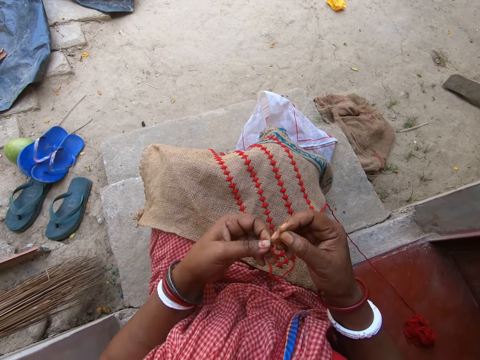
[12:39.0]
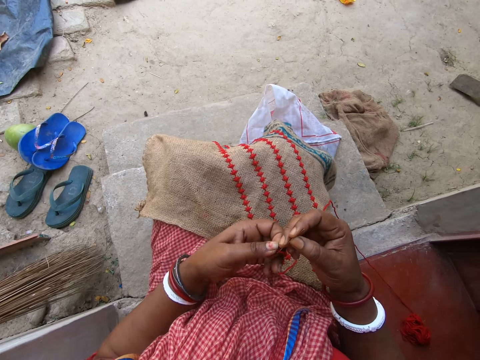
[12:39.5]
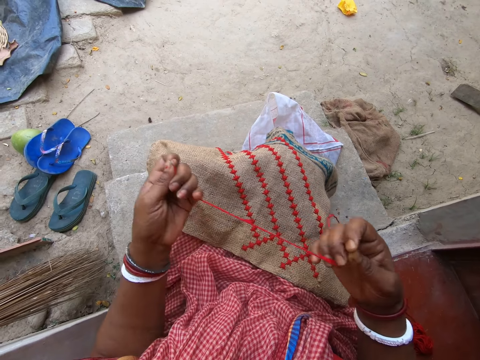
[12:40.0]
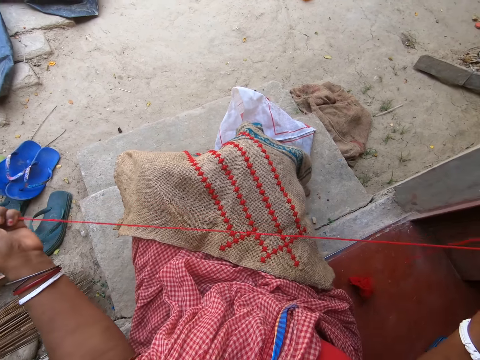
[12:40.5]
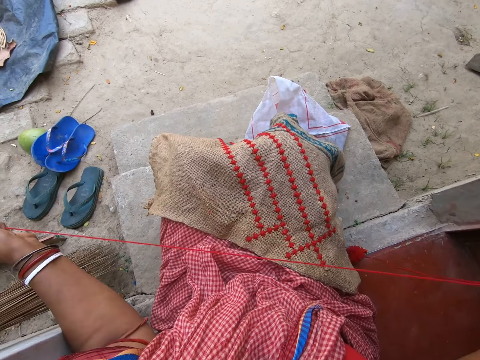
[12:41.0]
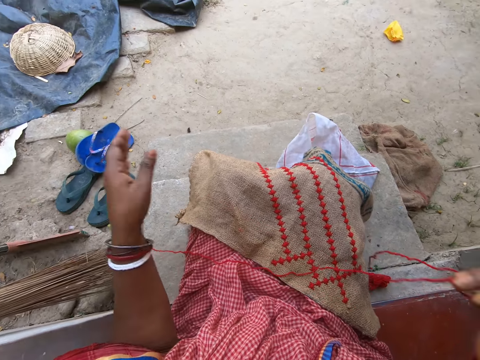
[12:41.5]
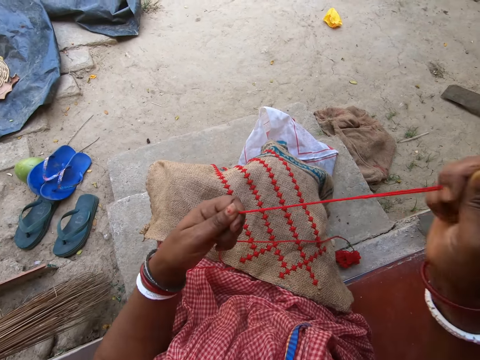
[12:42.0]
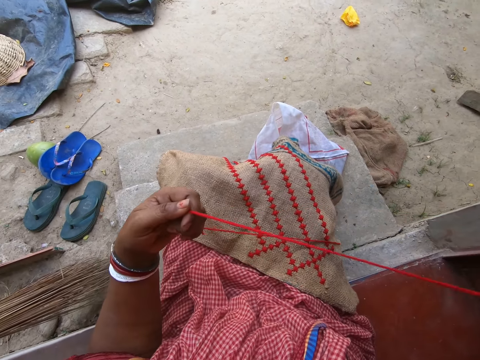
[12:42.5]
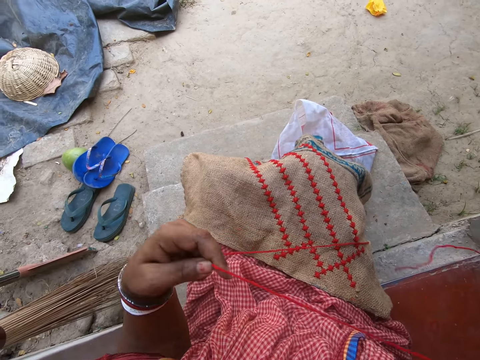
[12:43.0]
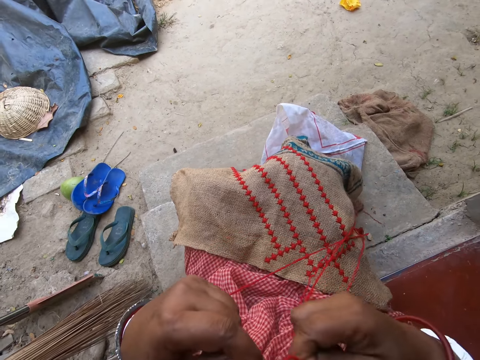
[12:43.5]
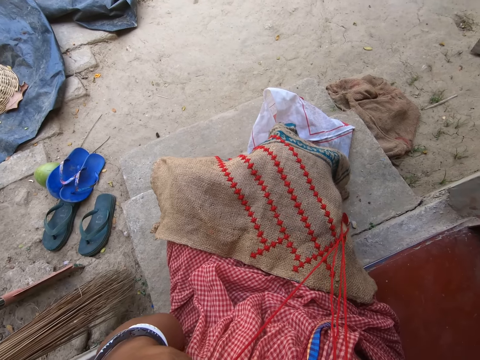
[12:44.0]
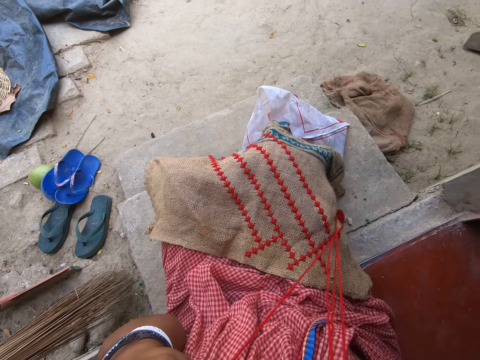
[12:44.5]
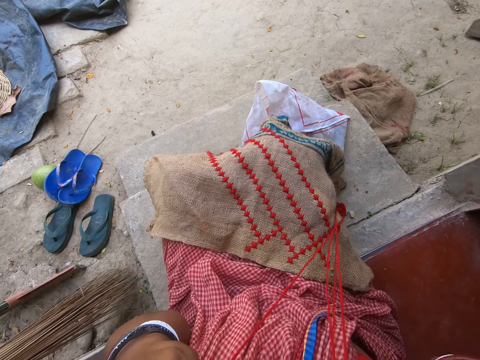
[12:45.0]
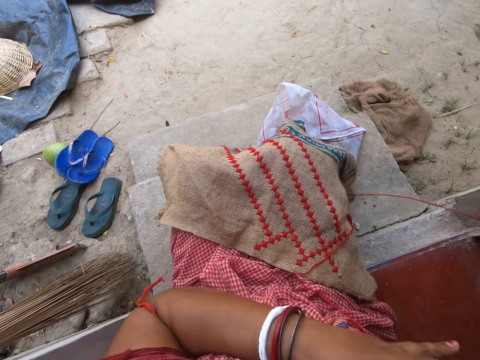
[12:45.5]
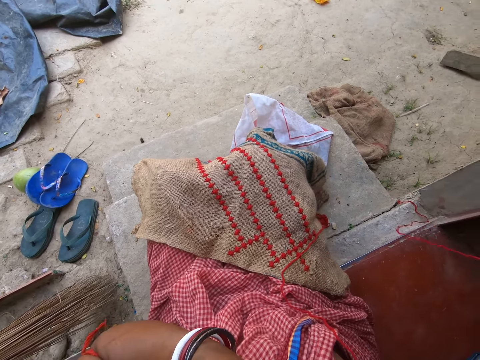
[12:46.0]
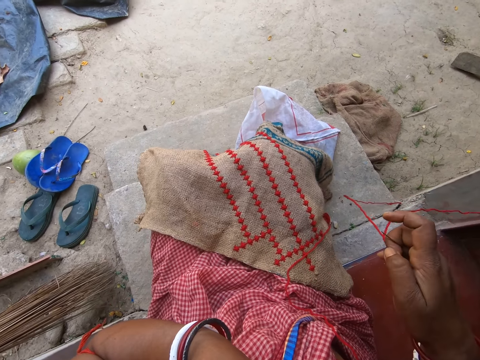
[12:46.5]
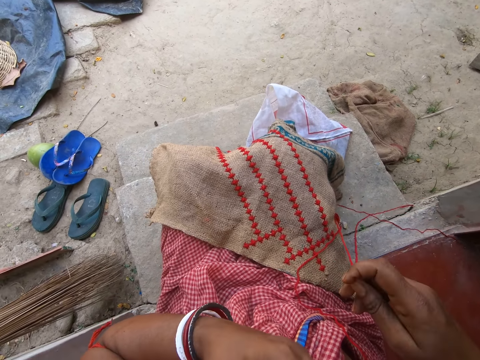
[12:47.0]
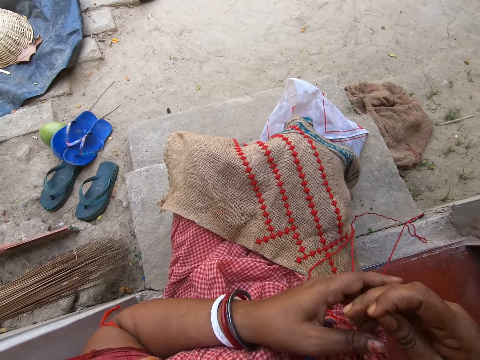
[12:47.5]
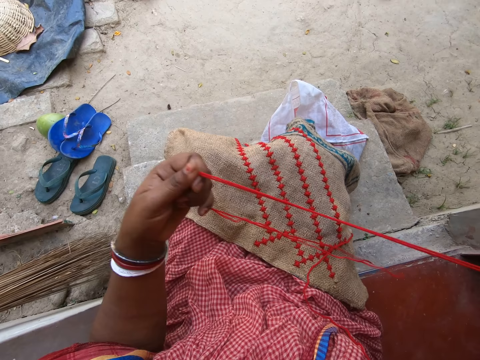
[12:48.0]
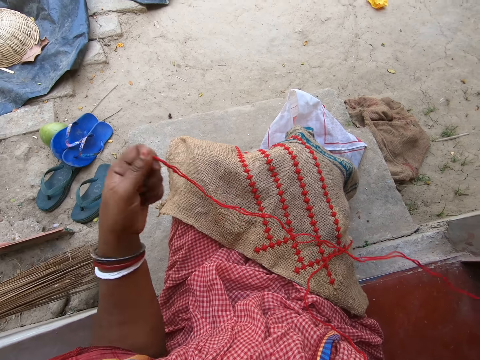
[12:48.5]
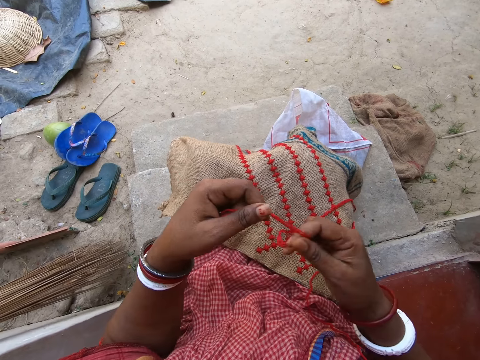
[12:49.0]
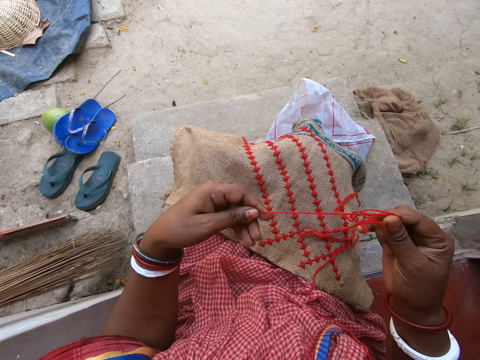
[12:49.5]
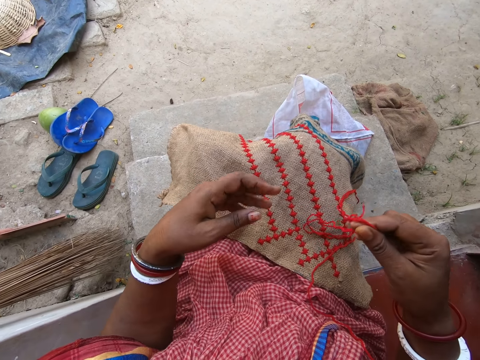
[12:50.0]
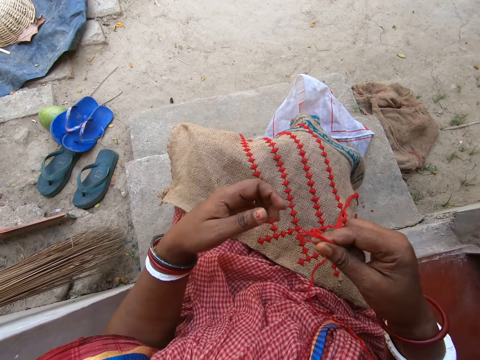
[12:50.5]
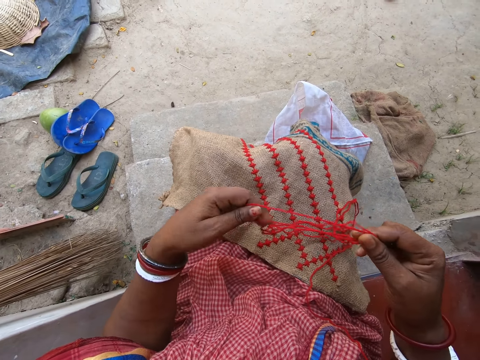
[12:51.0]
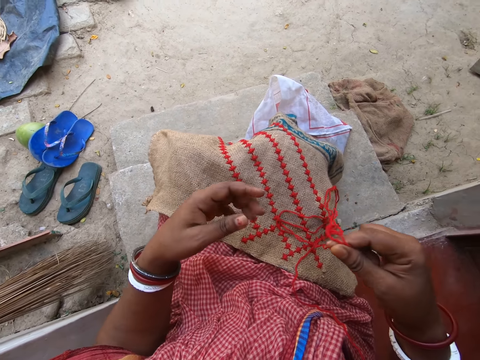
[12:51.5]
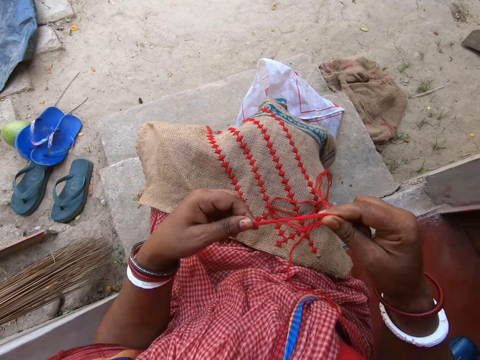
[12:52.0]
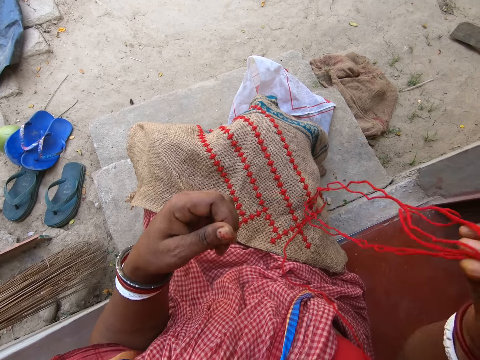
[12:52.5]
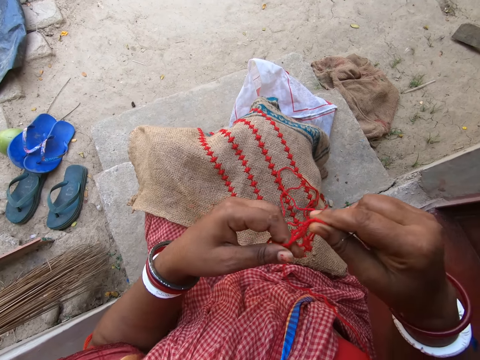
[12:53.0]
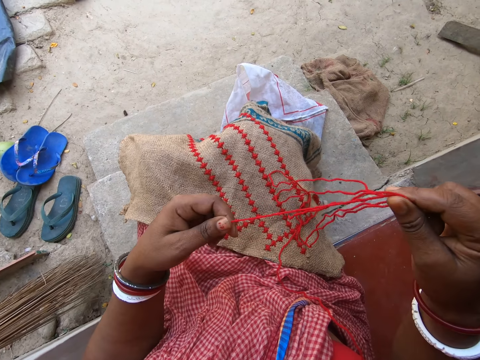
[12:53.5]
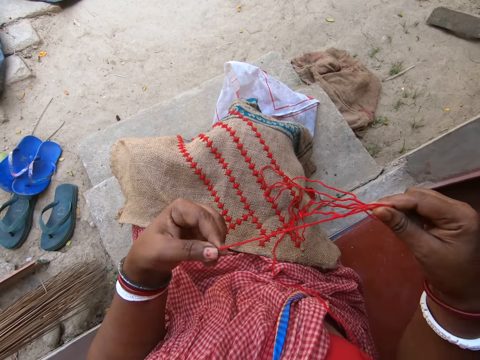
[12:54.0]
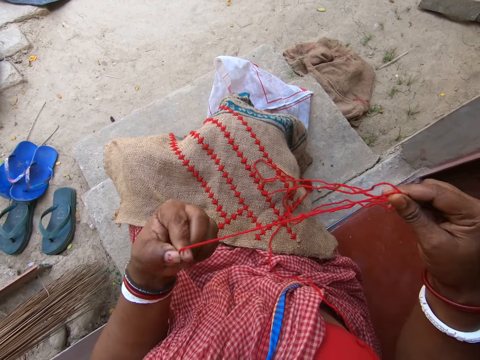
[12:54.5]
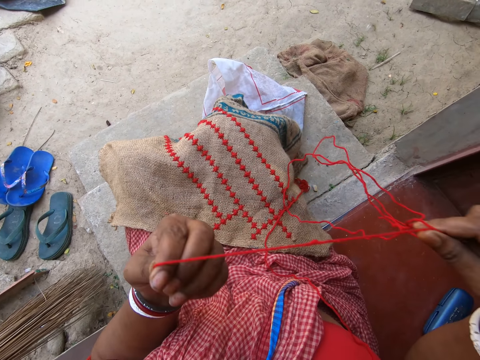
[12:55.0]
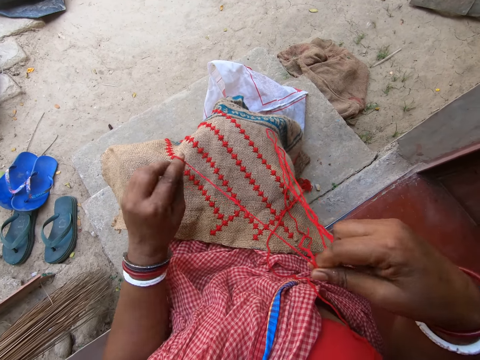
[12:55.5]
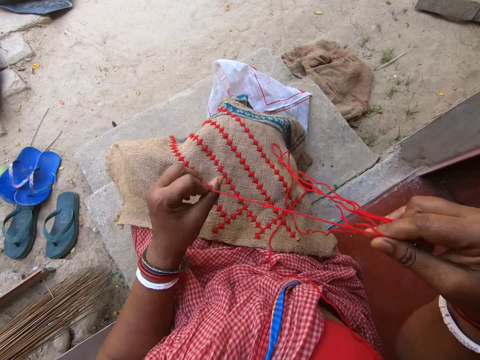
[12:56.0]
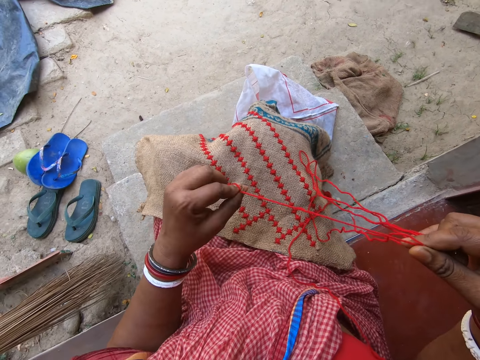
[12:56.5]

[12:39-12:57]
The camera wearer pulls the wool thread with her left hand. She holds the wool thread with both hands. She cuts the wool thread in her hands with her teeth. She drops the wool thread in her left hand. She pulls the wool thread on the needle in her right hand with her left hand. She interacts with a woman. She holds the wool thread with her hands. She drops the wool thread in her left hand. She holds the wool thread with her hands. She drops the wool thread in her left hand. She holds the wool thread with her hands. She drops the wool thread in her left hand. She holds the wool thread with her hands. She ties the end of the wool thread in her left hand.

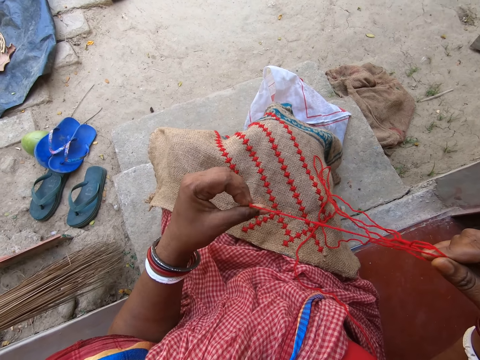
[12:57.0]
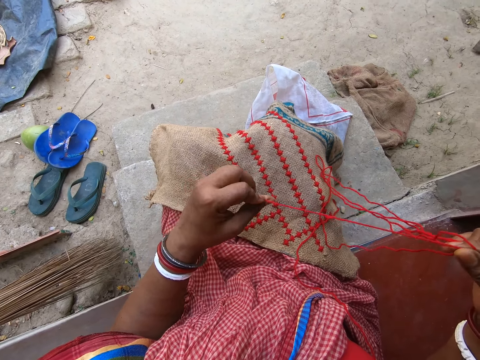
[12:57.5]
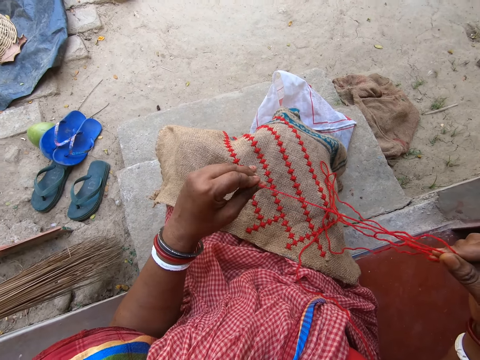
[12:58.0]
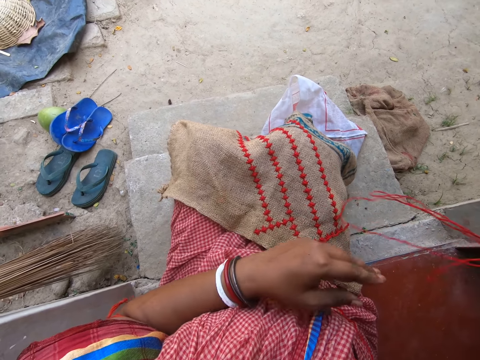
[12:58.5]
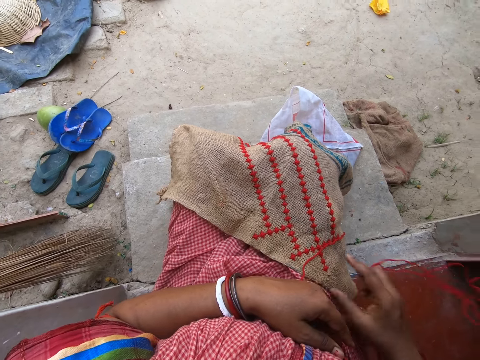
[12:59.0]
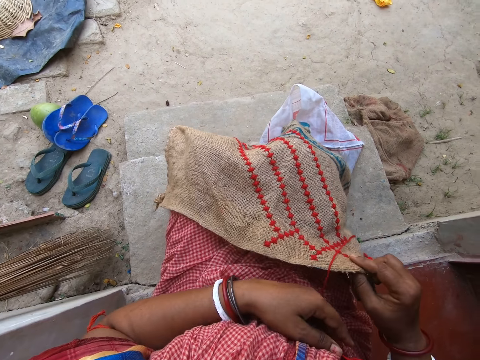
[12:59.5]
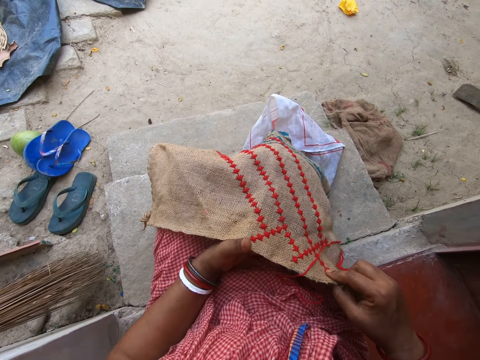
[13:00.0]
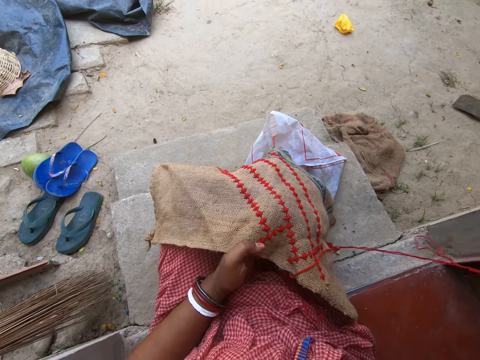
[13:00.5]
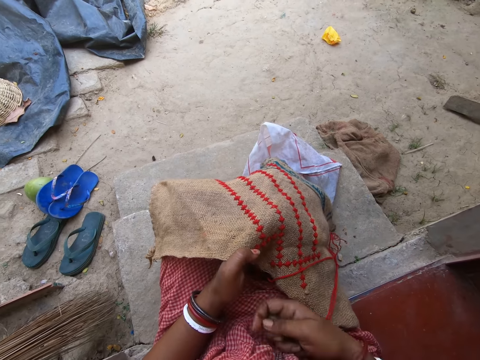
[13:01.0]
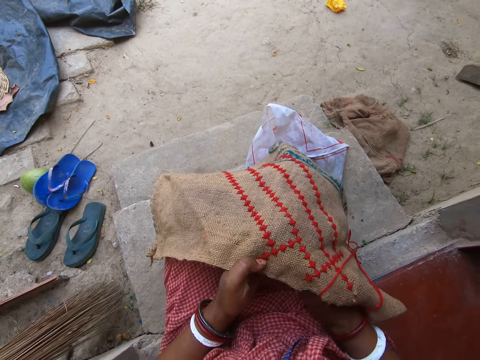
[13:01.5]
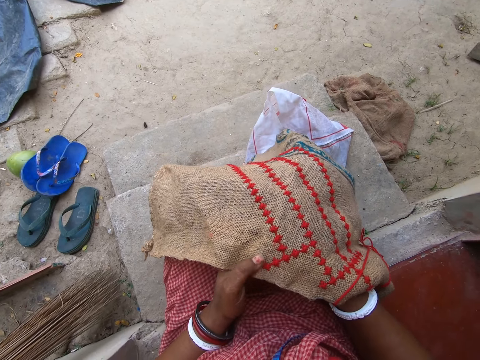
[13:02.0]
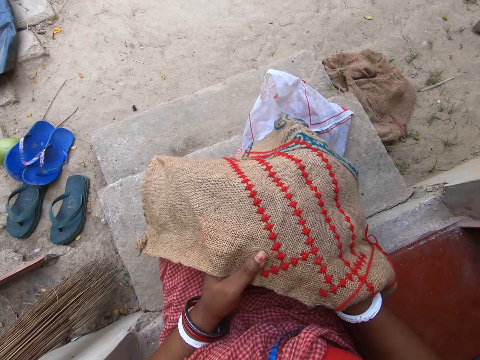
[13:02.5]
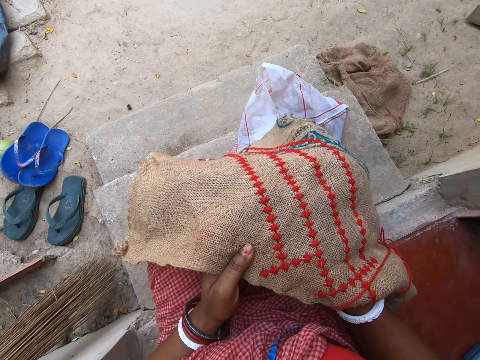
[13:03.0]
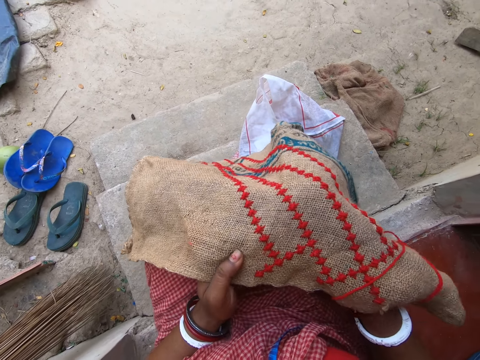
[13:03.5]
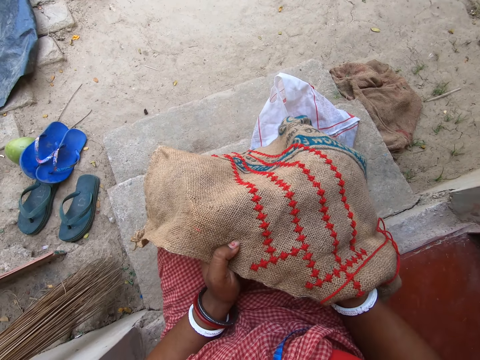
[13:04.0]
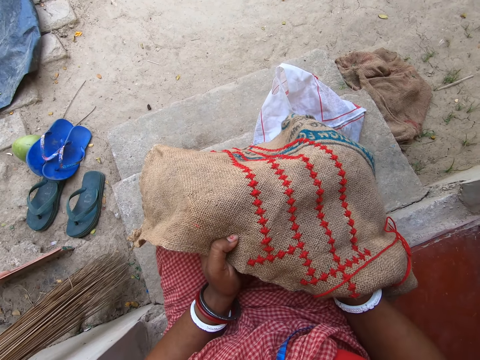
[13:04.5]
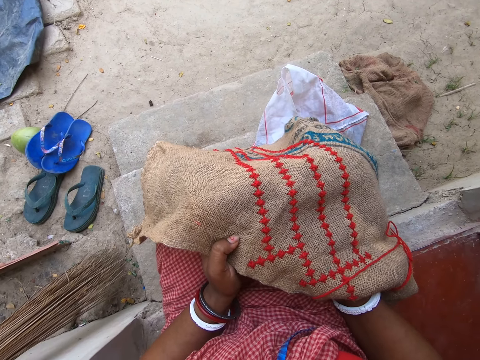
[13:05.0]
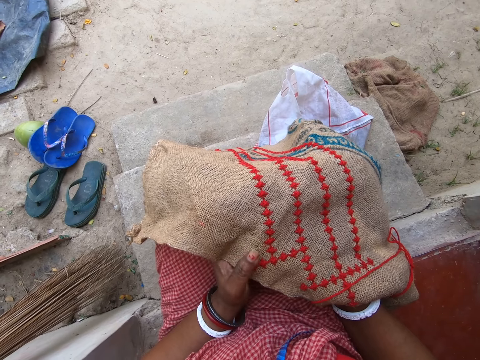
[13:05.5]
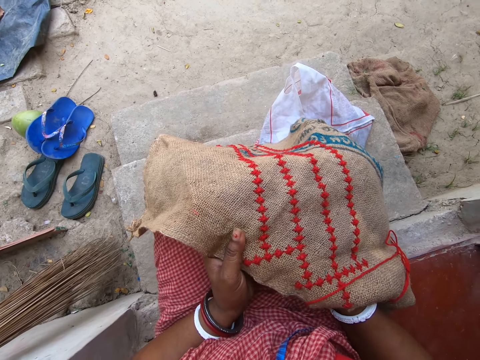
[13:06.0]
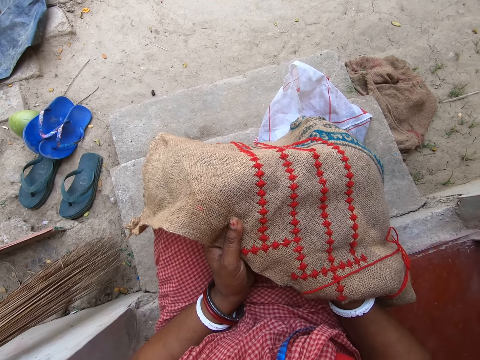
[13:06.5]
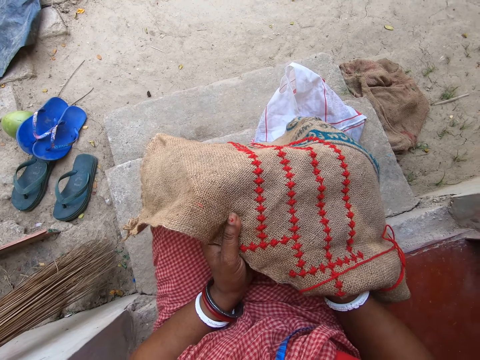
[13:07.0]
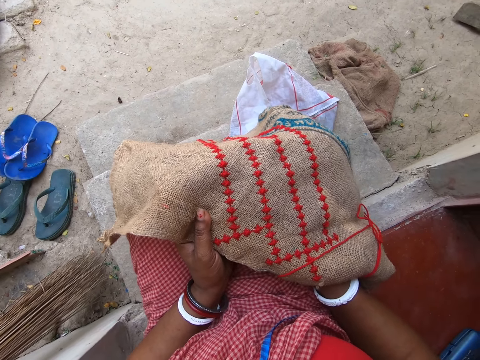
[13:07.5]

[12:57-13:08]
The camera wearer lifts the jute sack from her lap with her right hand. She passes the end of the jute sack in her right hand to her left hand. She holds the jute sack with both hands. She stretches the sack.
